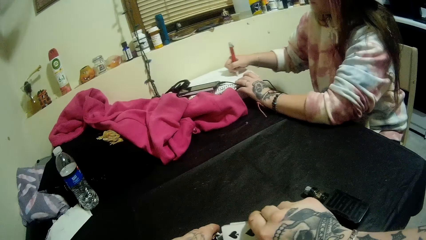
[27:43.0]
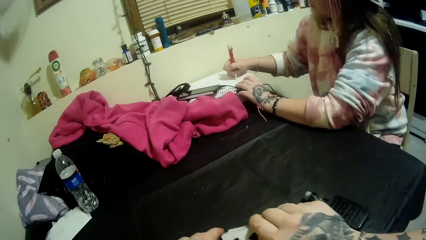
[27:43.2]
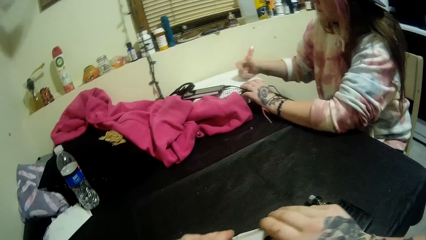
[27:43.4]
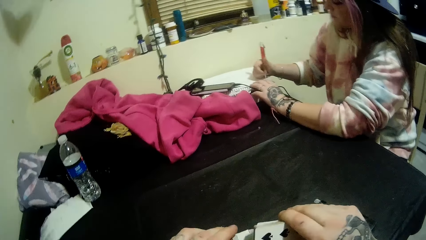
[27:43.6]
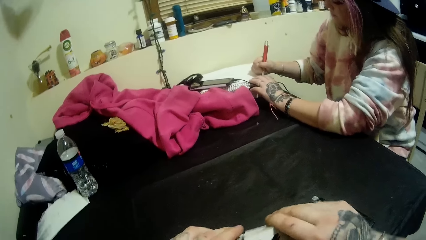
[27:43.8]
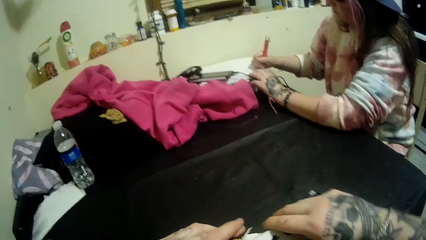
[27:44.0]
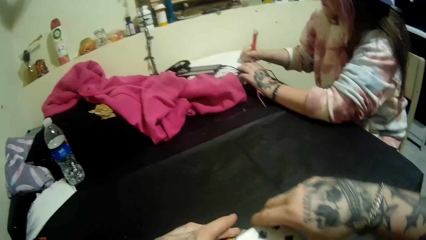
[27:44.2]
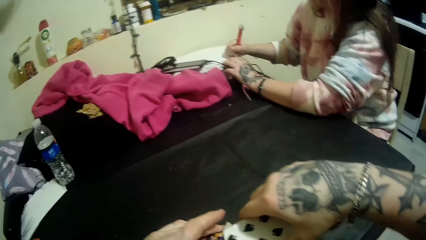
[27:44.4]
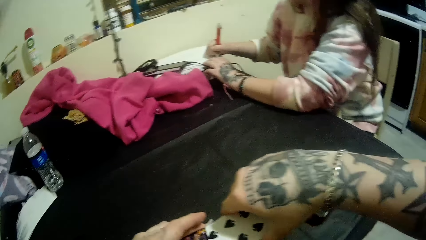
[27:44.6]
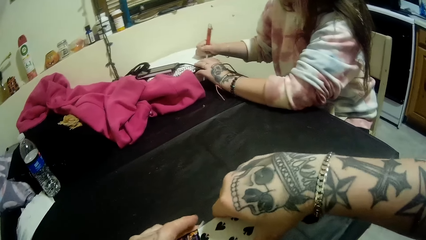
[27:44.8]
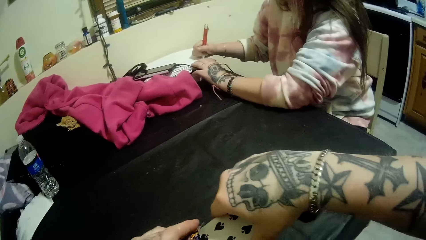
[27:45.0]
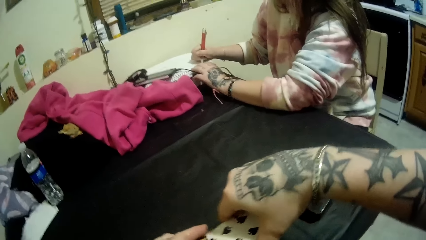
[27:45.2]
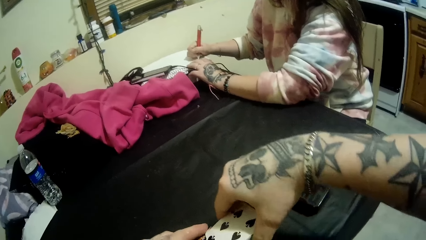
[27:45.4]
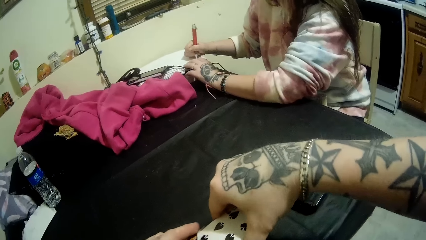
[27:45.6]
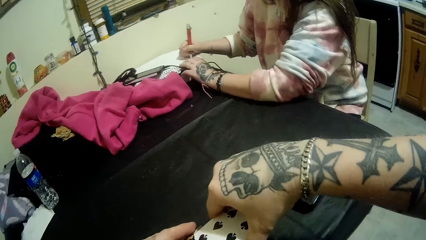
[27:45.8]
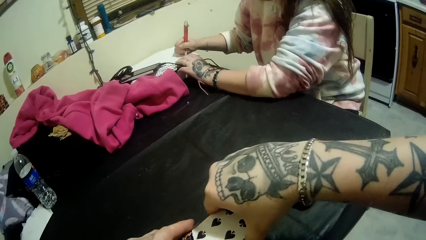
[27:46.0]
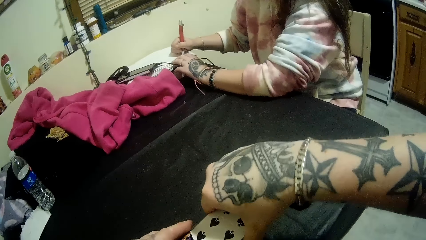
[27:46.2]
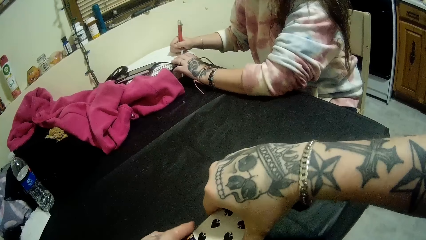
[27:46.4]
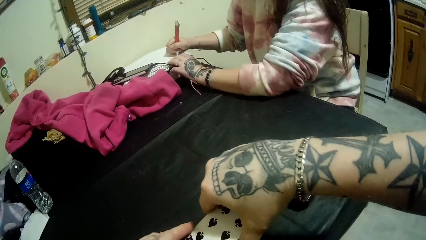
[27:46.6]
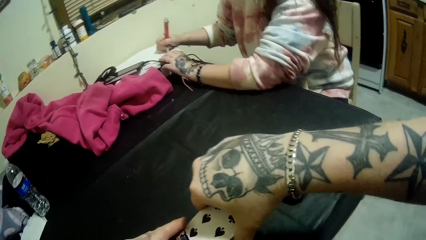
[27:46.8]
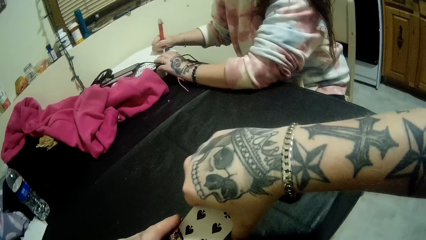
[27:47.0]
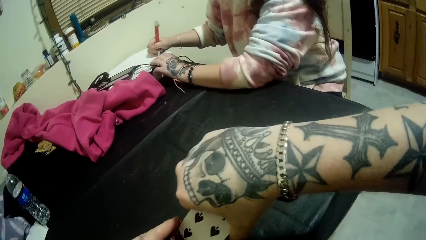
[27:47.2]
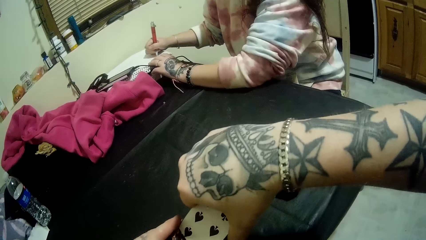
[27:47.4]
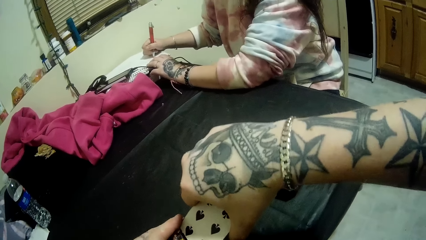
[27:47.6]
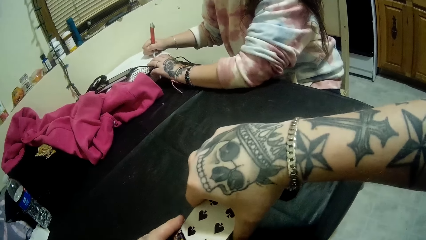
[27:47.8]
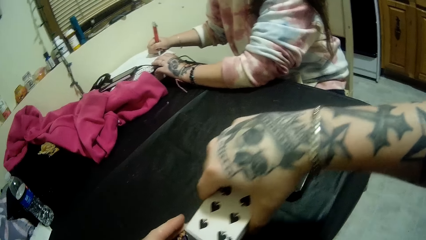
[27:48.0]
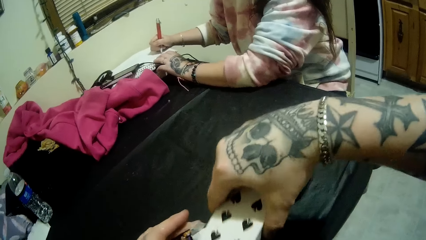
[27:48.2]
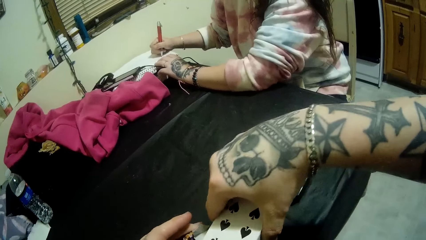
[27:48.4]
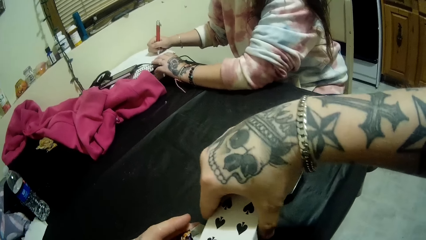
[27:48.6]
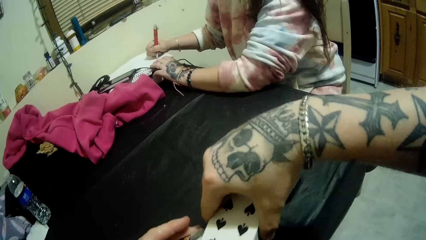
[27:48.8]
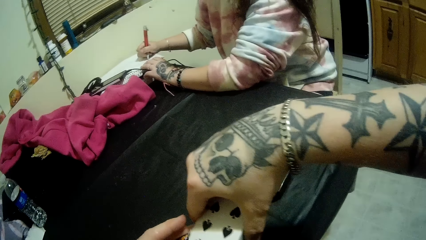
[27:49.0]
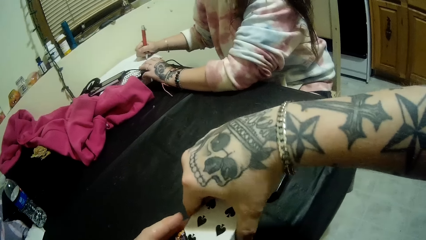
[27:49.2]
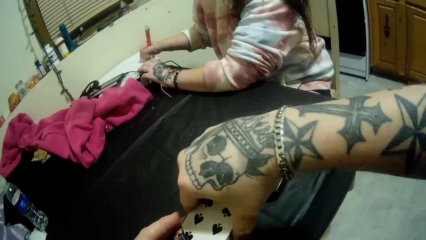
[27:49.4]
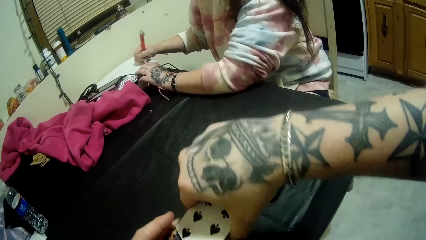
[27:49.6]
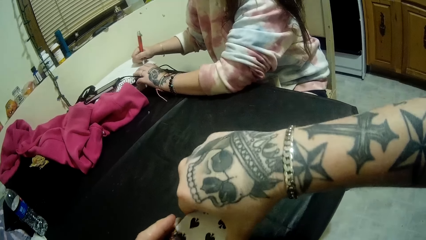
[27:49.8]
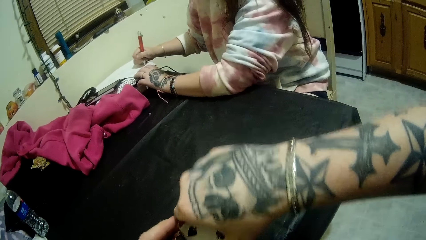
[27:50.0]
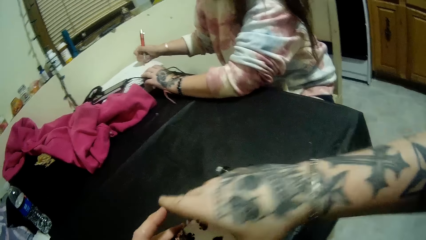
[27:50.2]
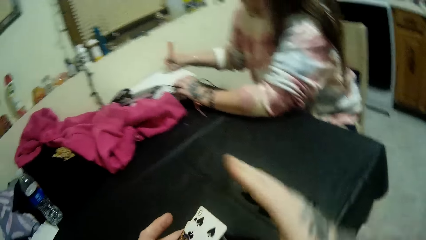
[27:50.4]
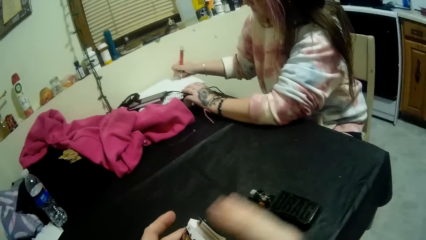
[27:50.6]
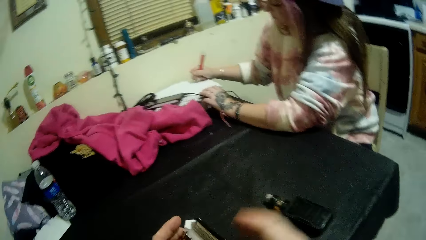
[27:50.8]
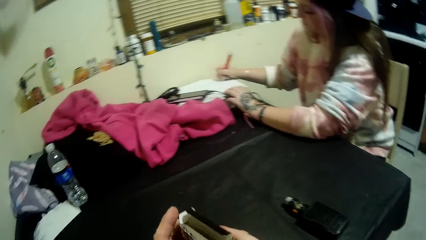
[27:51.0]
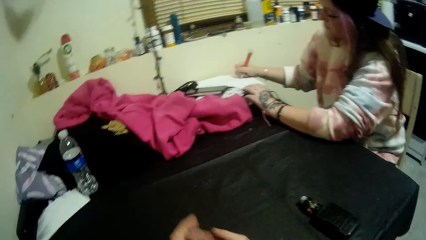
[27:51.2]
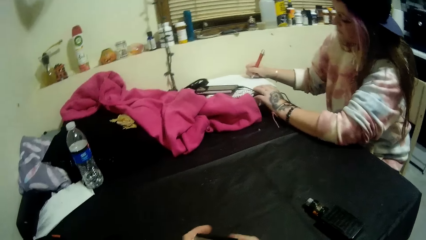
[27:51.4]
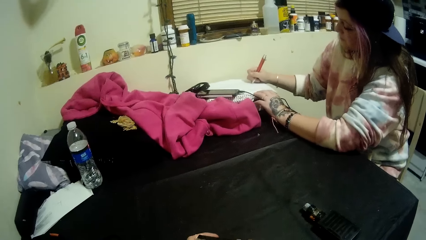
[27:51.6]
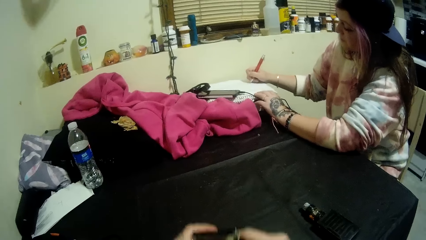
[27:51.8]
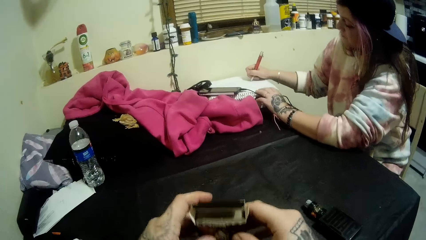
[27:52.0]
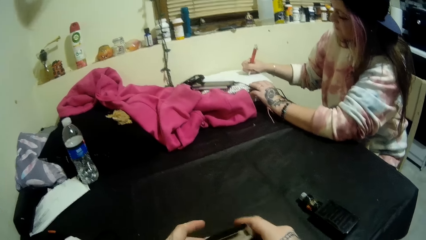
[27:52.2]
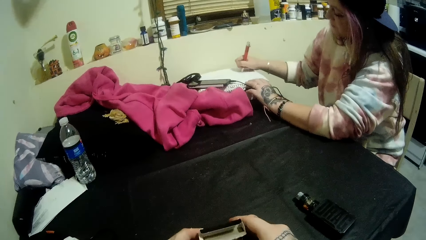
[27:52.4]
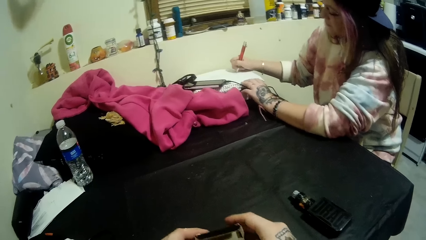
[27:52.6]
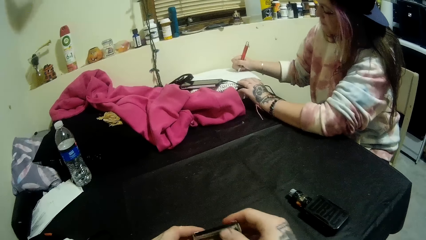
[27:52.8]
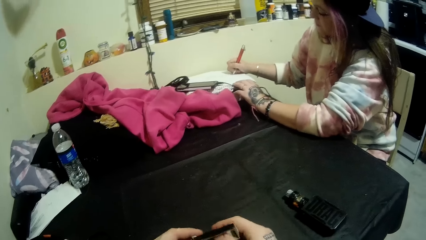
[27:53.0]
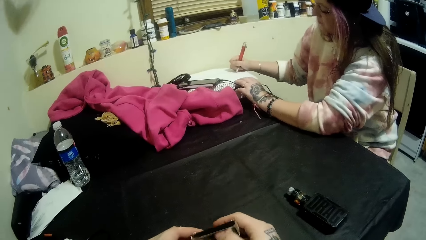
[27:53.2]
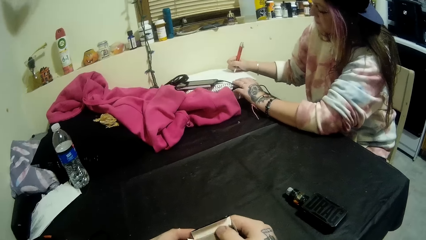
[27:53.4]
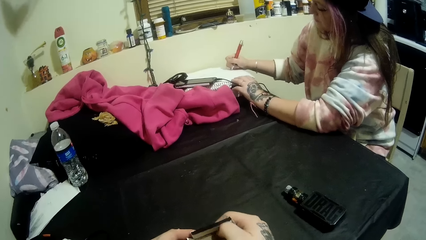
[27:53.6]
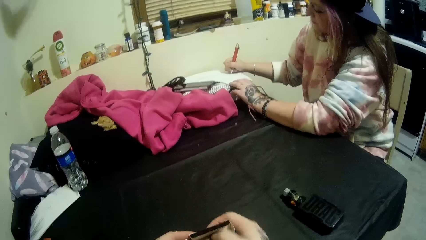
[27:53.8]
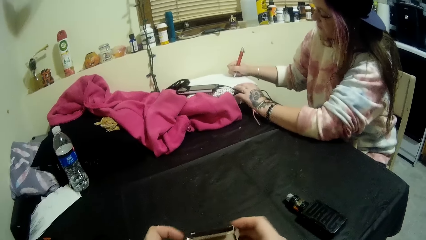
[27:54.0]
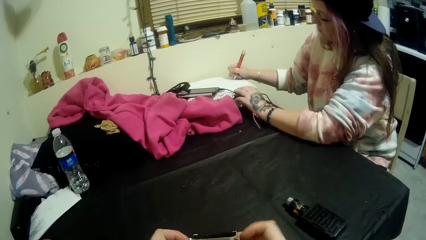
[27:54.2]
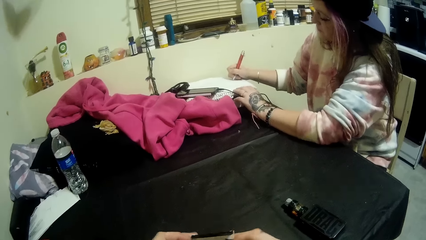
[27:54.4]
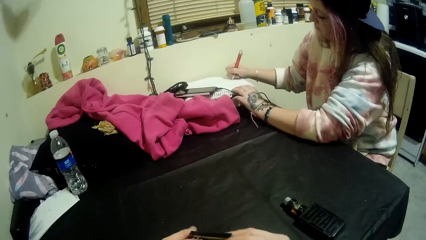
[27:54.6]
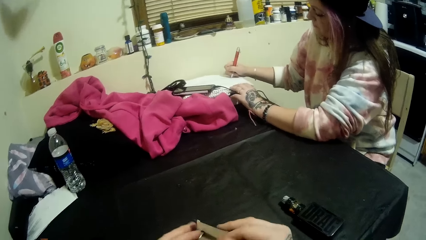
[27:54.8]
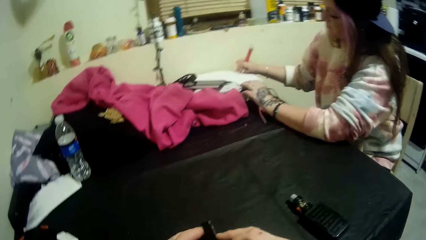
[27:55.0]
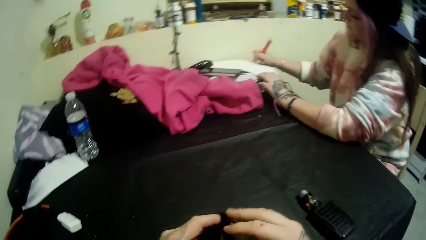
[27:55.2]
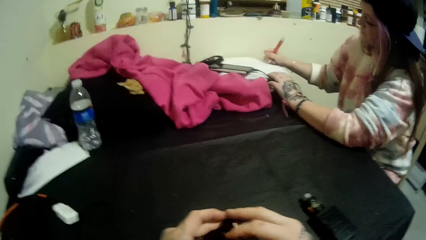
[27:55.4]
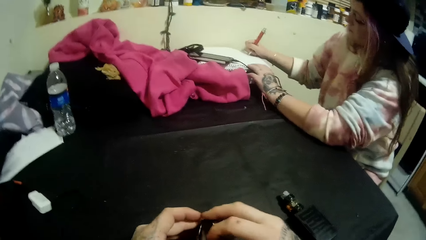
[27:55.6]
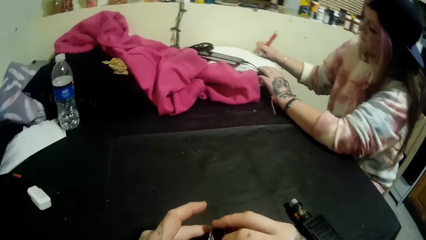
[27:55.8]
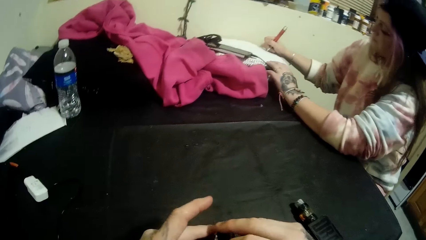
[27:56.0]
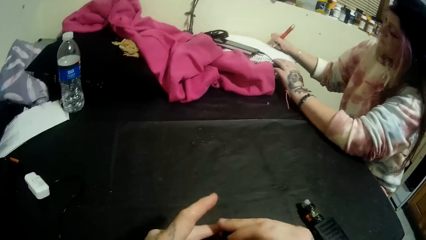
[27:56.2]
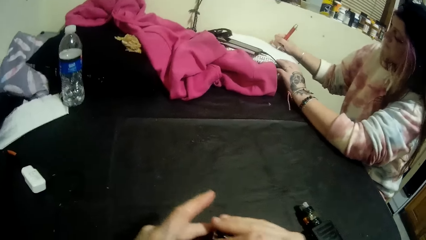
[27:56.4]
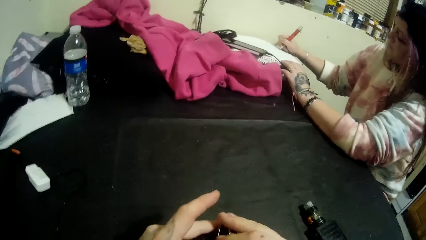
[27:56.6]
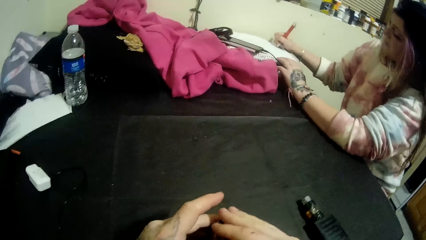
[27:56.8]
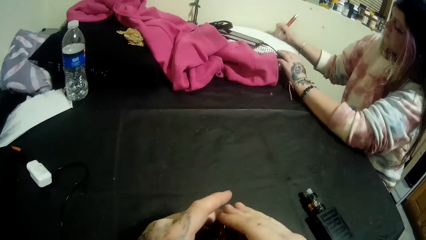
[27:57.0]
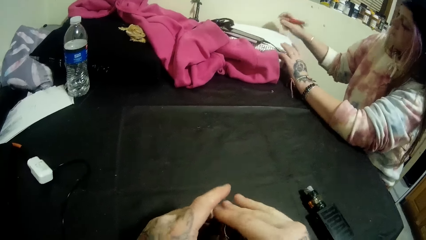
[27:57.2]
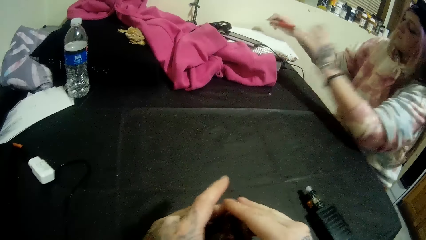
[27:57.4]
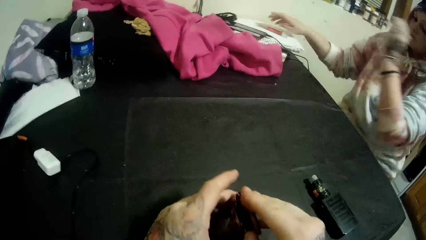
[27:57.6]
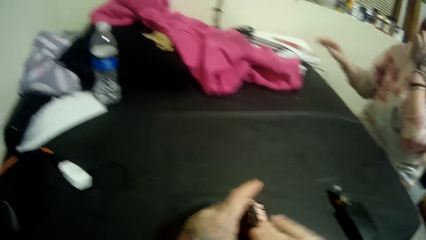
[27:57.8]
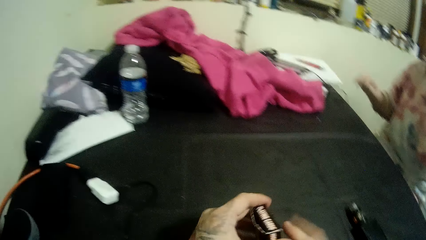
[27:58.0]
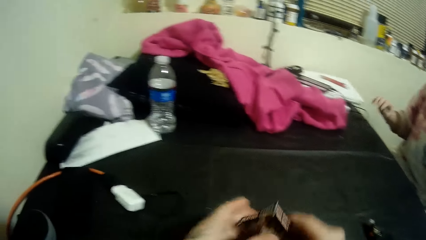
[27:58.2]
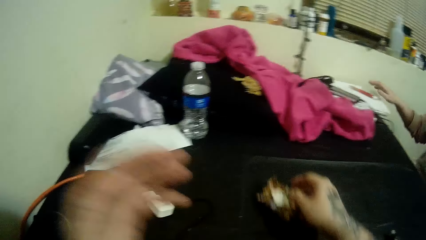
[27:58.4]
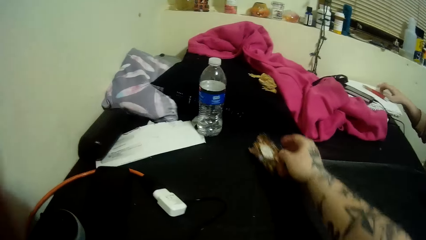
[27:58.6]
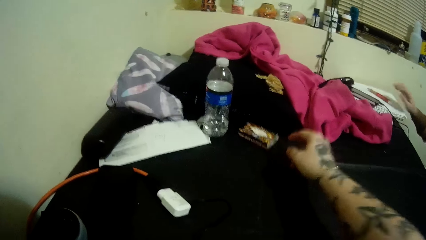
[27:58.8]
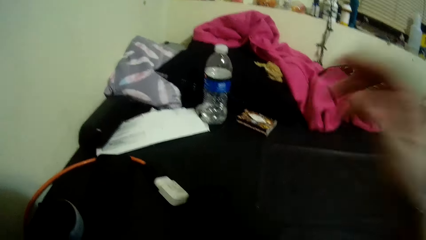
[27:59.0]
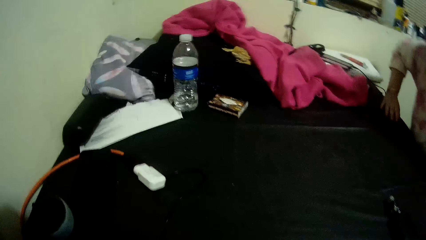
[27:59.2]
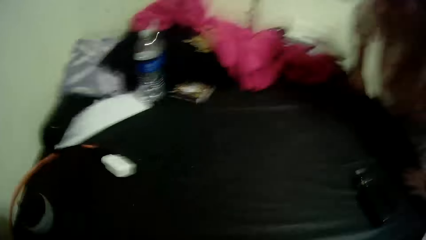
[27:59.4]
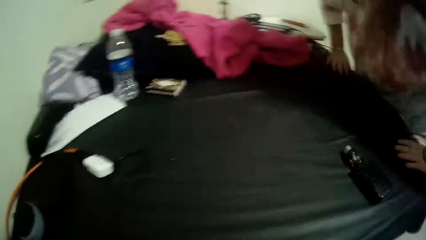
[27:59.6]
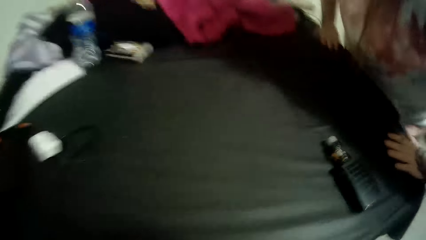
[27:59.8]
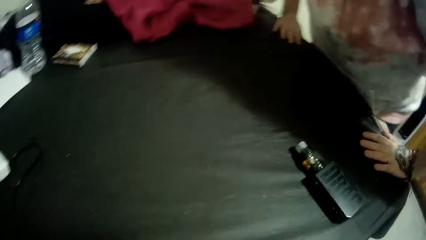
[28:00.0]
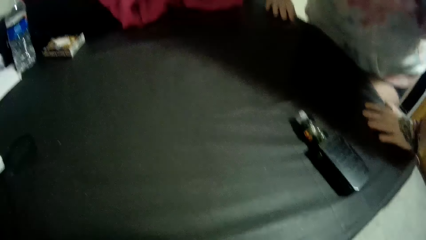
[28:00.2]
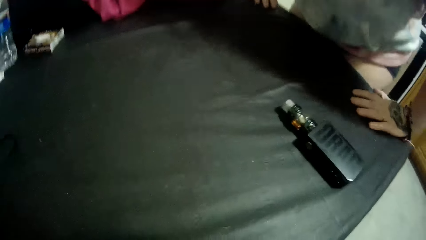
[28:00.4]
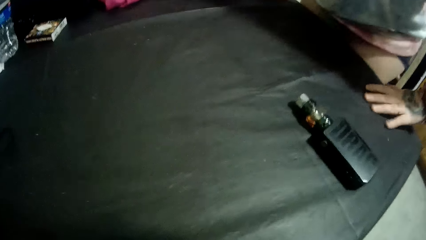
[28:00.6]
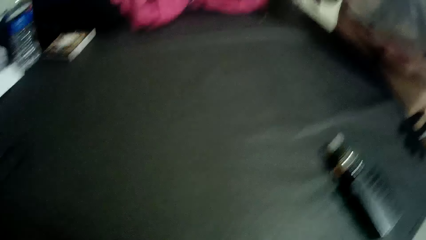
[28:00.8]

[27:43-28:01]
The camera wearer arranges the play cards. They shuffle the card on the table. They put the cards in a carton. The man puts the pen on the book. The camera wearer puts the play cards on the table. The man stands up from the seat.
